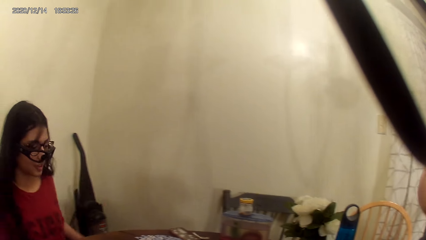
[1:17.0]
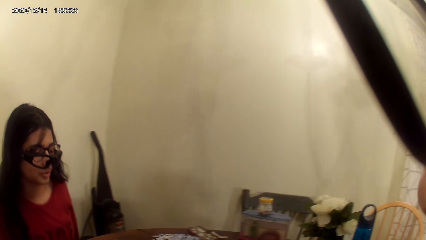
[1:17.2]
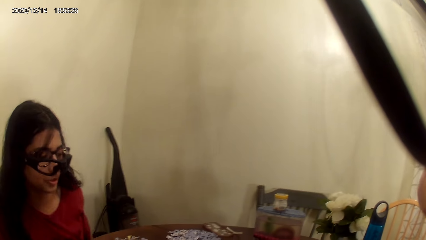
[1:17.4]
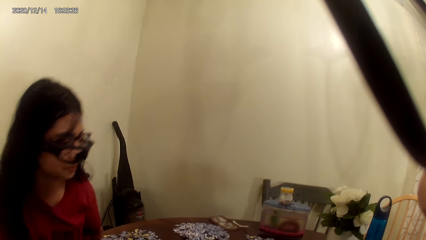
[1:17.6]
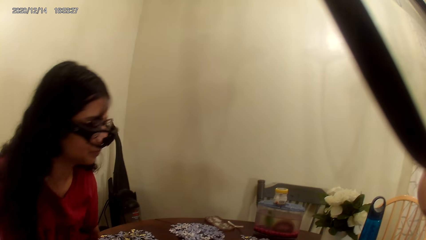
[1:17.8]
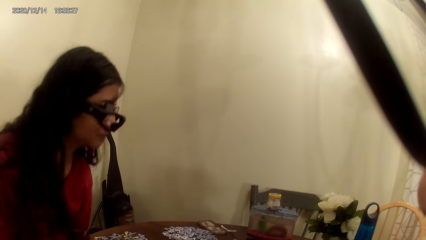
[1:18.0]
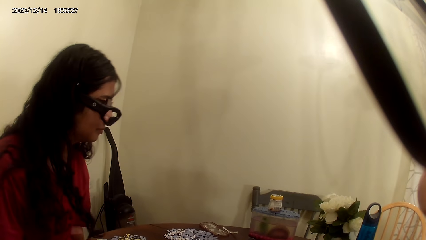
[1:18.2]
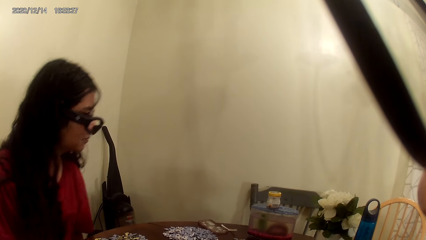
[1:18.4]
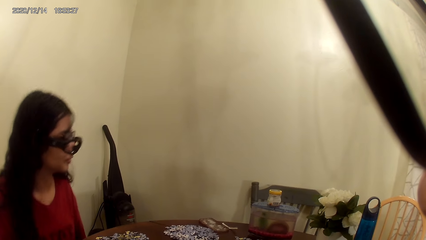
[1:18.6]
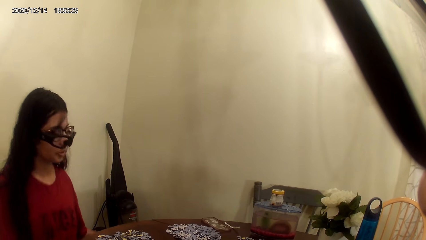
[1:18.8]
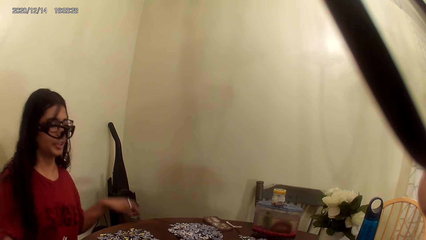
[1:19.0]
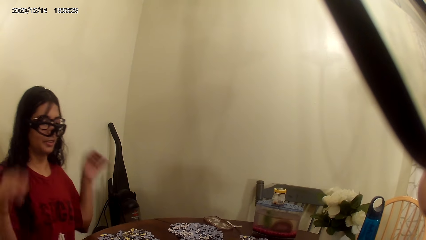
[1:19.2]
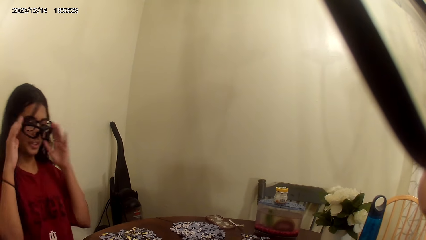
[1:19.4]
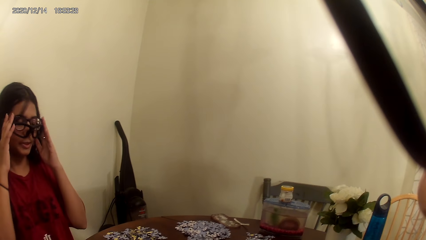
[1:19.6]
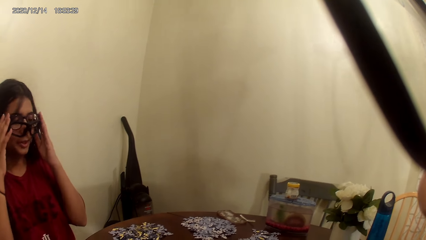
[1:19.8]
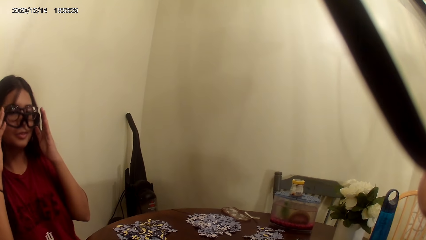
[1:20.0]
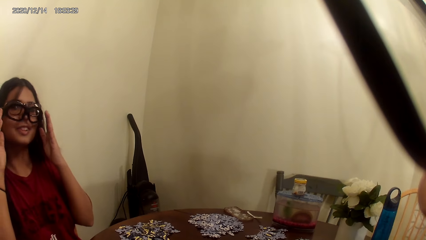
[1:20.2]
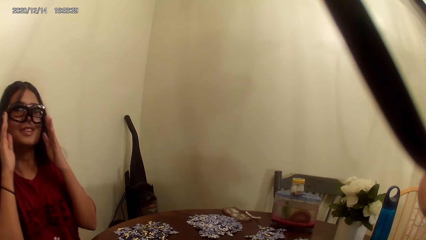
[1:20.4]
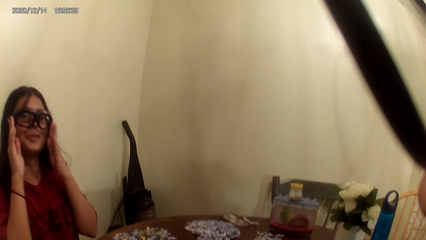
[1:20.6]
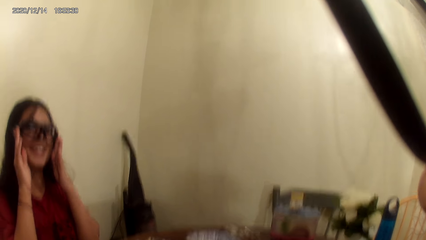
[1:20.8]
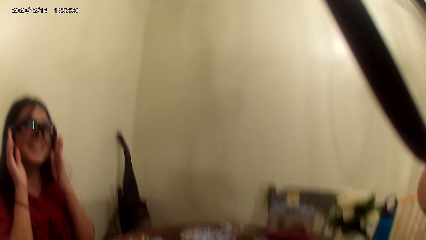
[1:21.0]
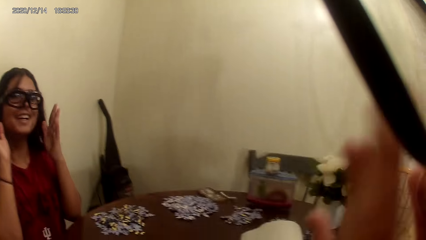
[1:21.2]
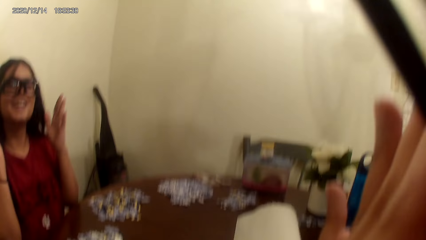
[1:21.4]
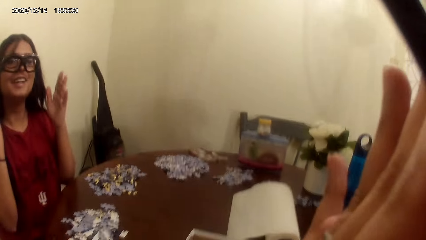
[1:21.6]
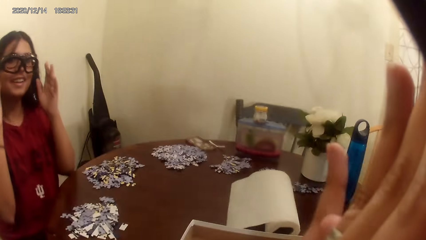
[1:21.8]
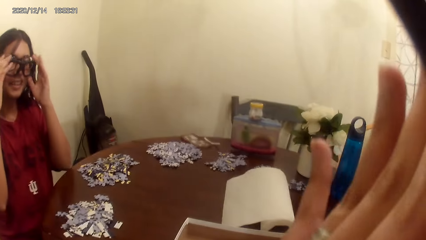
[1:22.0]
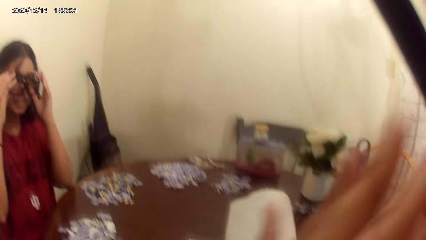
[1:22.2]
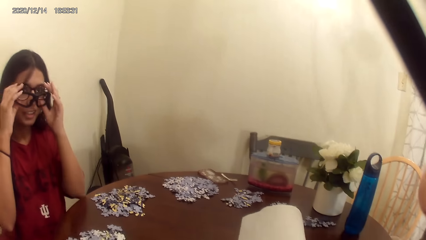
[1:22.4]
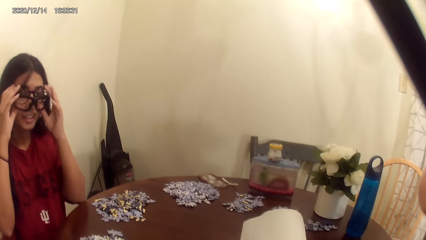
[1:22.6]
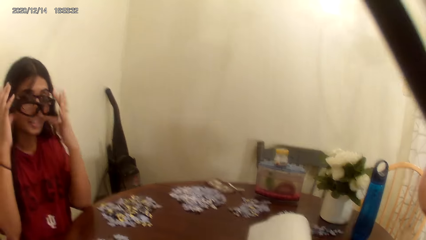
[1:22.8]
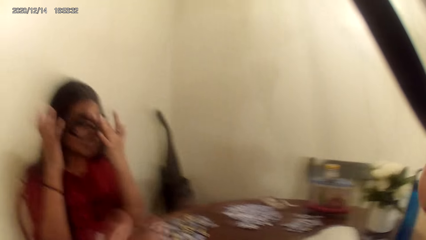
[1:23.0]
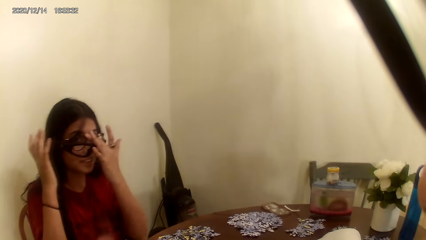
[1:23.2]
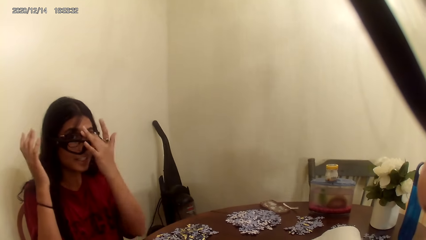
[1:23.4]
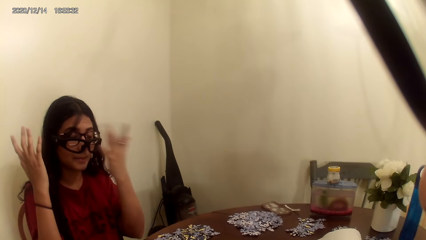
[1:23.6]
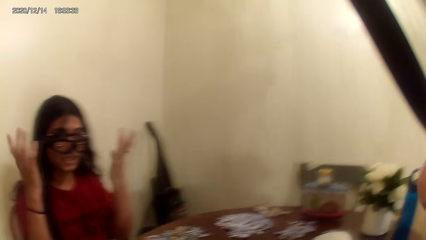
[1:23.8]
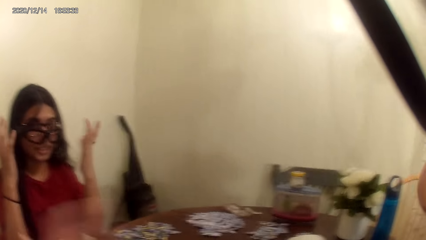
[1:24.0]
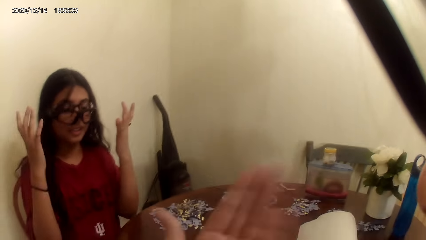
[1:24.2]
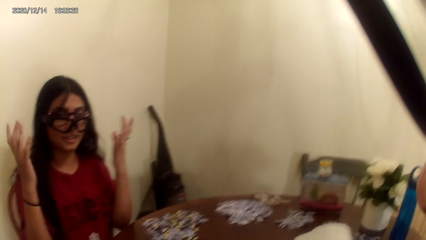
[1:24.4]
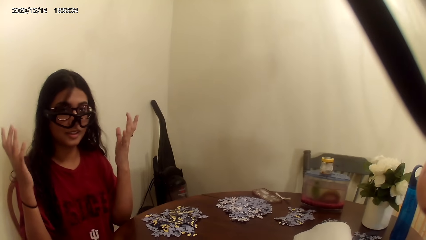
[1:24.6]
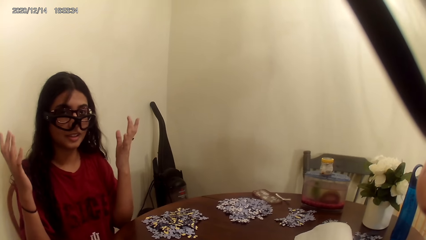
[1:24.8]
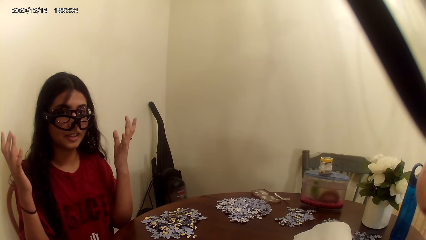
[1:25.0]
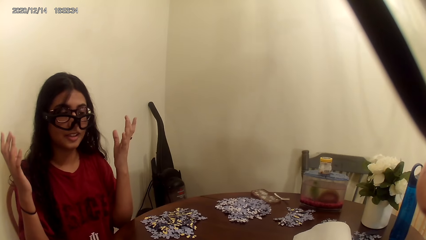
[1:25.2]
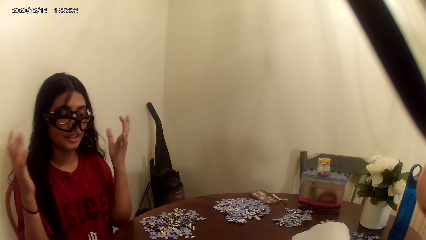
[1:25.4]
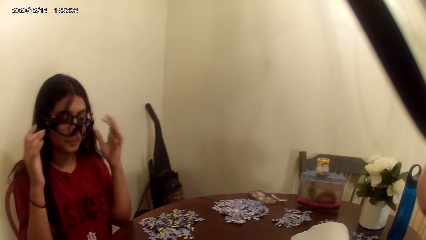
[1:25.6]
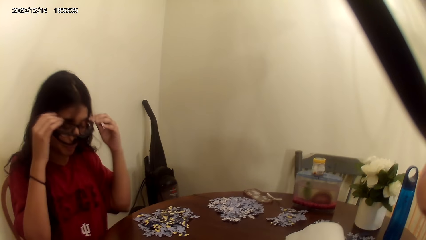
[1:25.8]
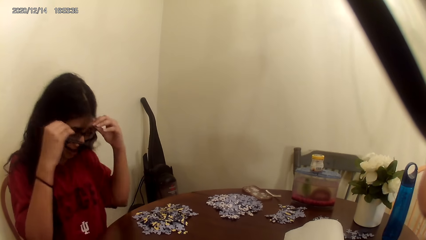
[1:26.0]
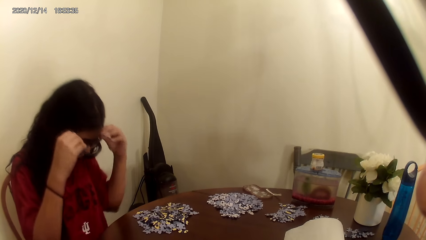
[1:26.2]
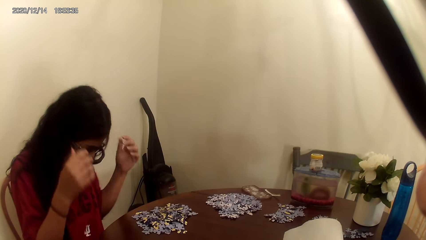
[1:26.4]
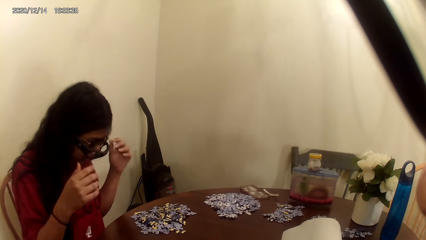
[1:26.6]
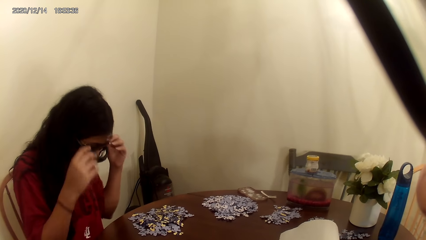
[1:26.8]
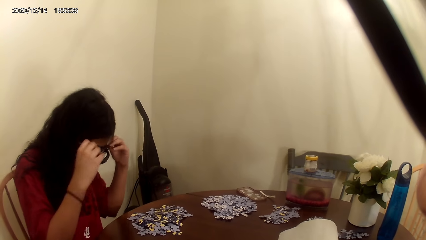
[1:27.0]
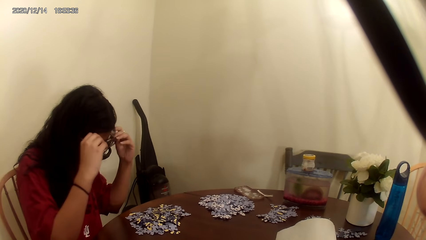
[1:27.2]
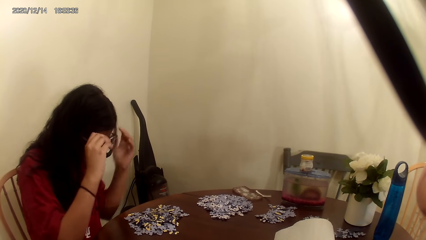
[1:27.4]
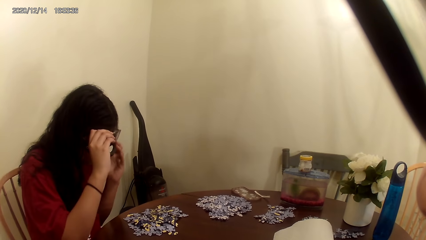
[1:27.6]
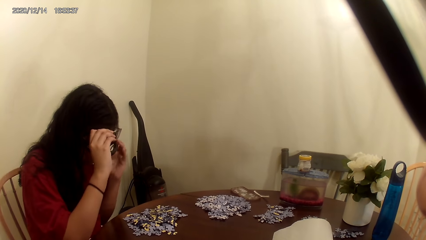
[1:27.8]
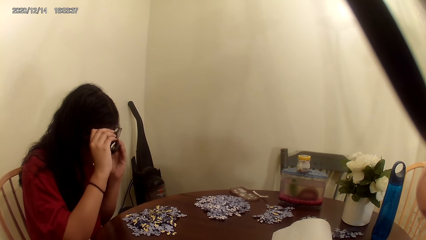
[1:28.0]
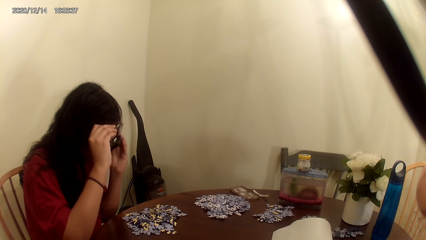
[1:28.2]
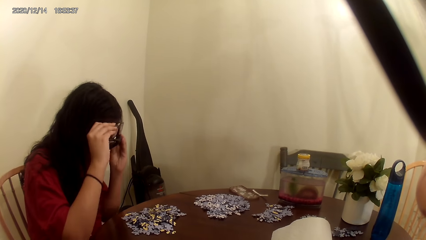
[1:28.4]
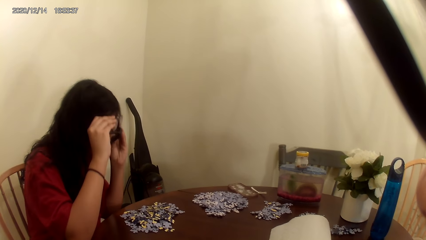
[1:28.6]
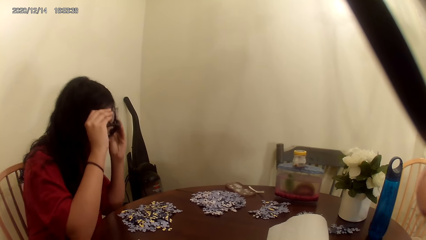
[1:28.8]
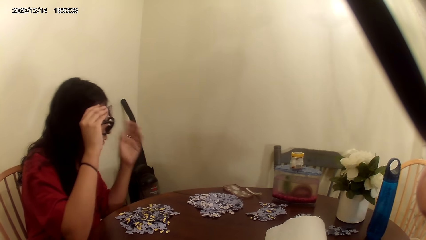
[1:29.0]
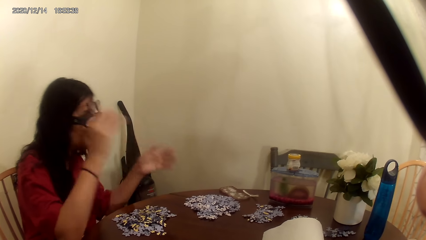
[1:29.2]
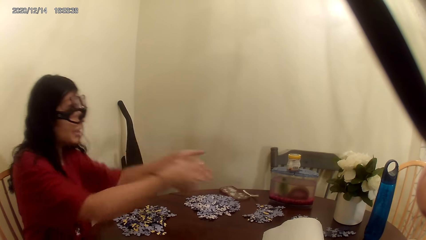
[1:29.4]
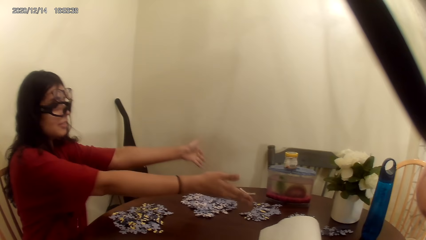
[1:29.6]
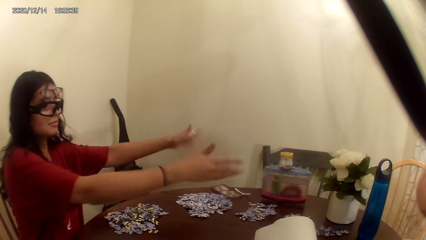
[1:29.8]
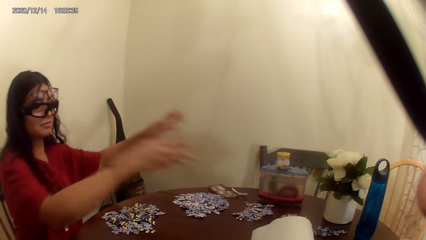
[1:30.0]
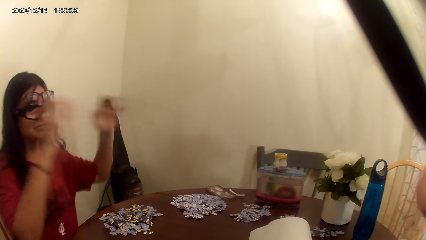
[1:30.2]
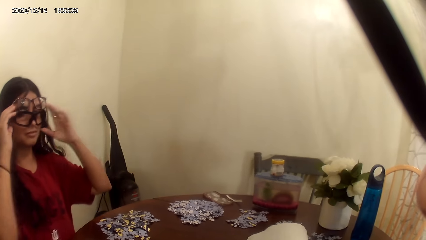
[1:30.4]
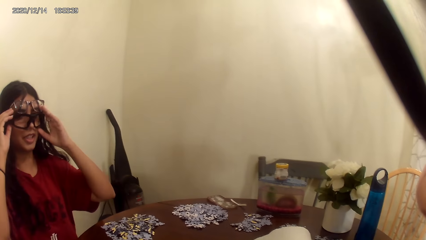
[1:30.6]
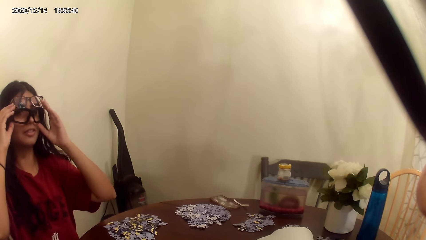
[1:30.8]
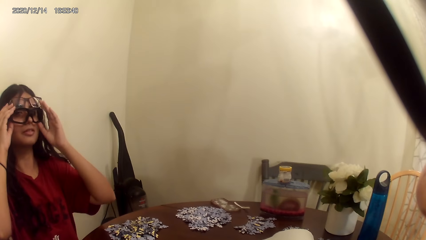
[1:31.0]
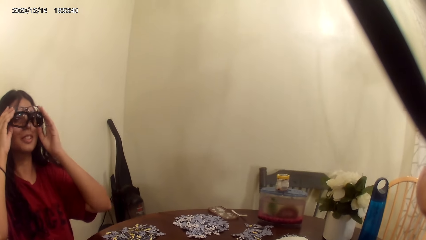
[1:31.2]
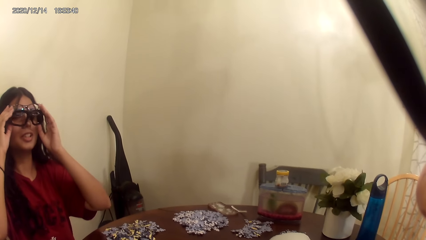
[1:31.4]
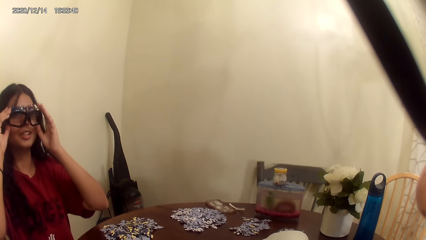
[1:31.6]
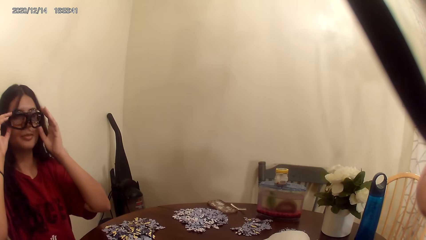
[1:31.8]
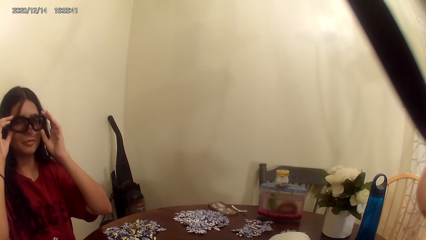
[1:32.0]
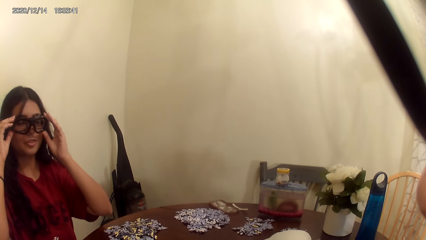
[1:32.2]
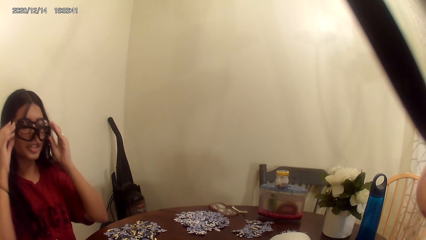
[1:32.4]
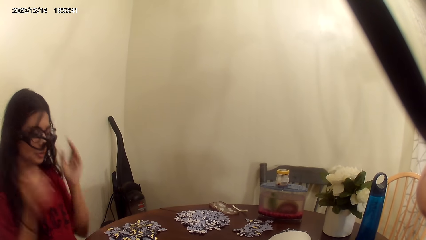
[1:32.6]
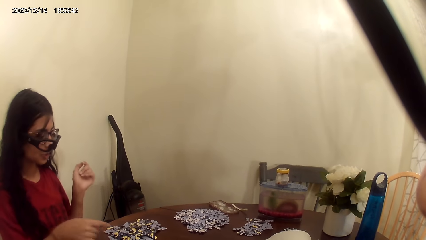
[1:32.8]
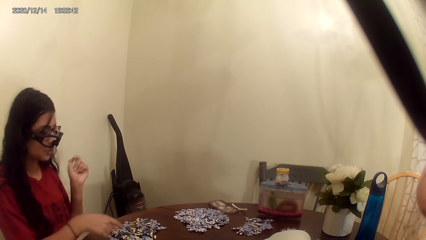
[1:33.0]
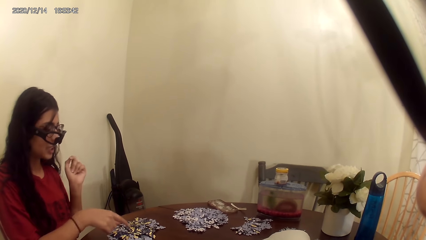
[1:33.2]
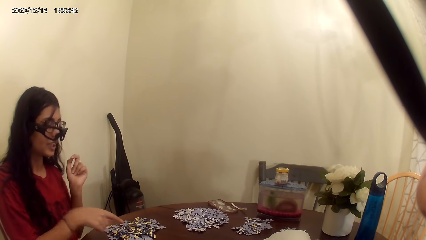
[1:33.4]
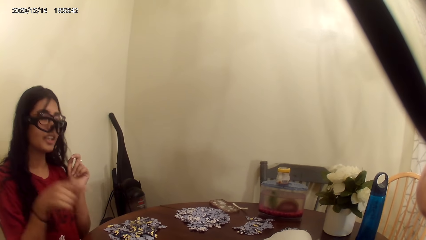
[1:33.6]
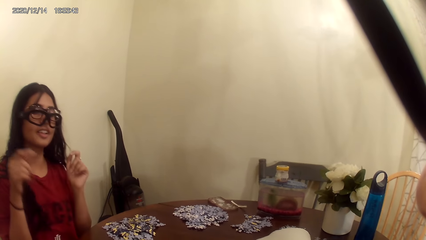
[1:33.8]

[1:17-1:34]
The person talks to the camera wearer.
